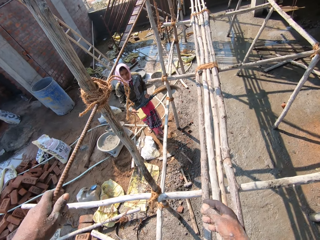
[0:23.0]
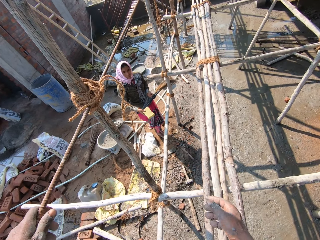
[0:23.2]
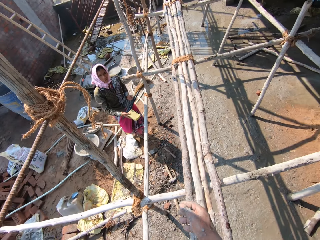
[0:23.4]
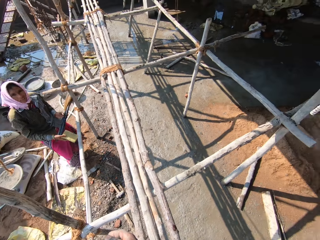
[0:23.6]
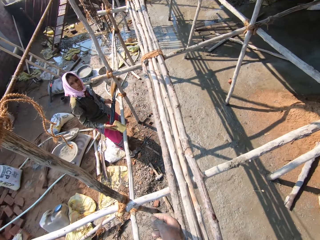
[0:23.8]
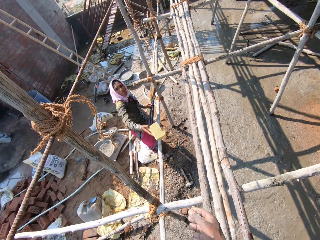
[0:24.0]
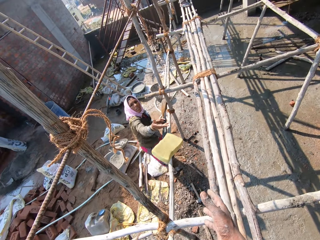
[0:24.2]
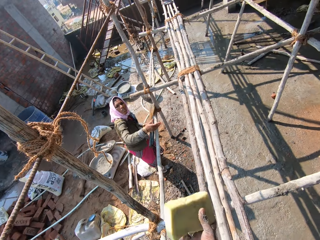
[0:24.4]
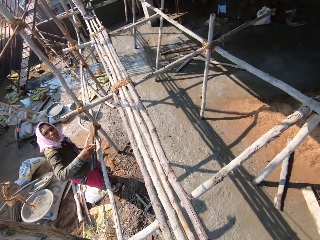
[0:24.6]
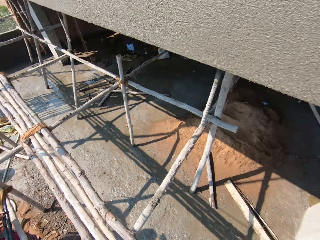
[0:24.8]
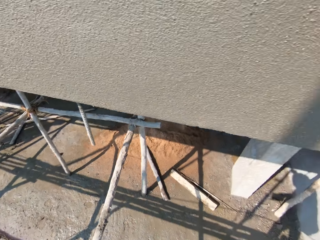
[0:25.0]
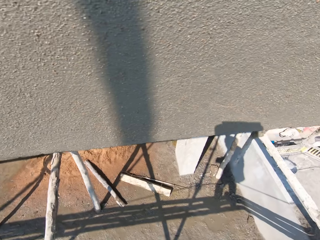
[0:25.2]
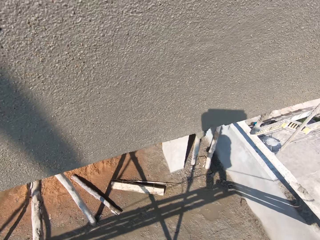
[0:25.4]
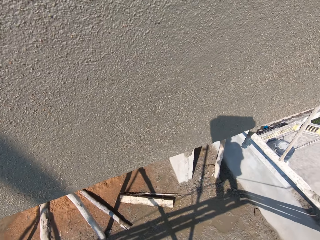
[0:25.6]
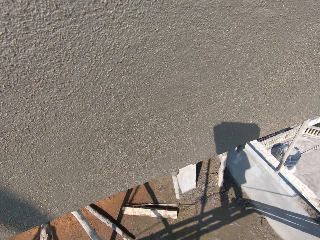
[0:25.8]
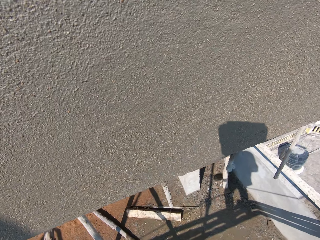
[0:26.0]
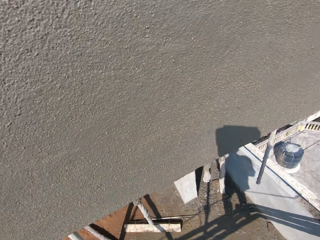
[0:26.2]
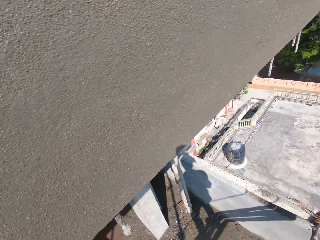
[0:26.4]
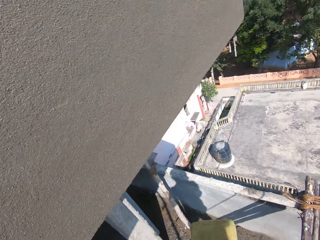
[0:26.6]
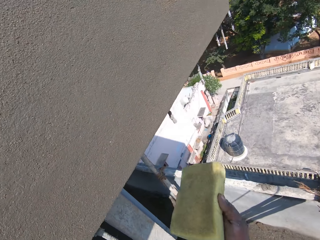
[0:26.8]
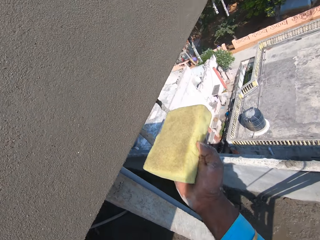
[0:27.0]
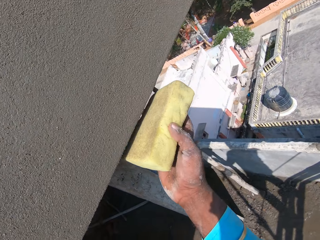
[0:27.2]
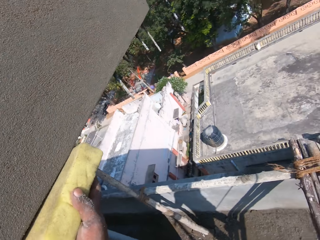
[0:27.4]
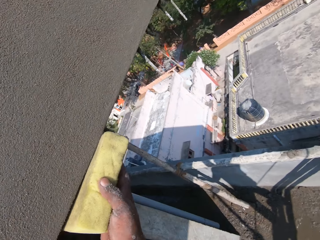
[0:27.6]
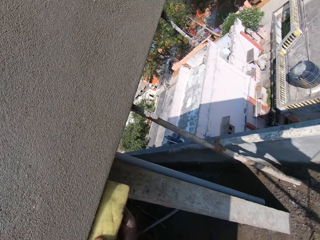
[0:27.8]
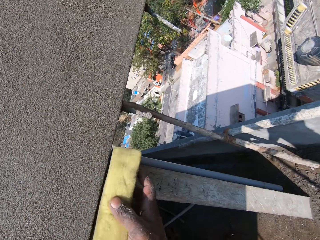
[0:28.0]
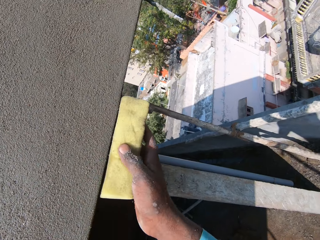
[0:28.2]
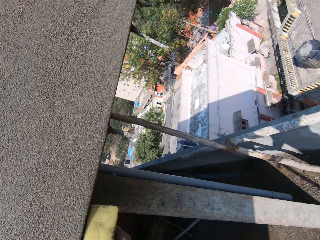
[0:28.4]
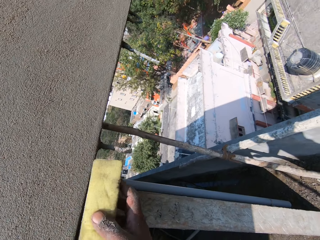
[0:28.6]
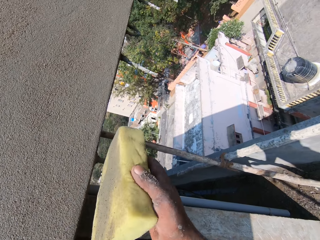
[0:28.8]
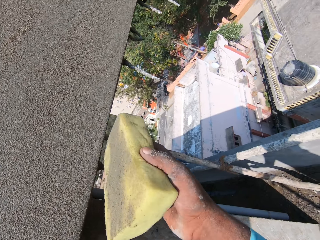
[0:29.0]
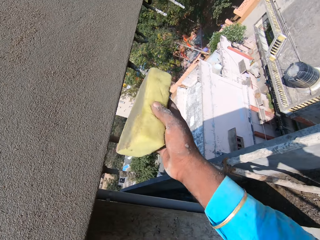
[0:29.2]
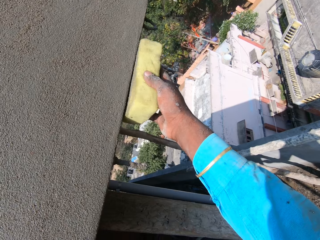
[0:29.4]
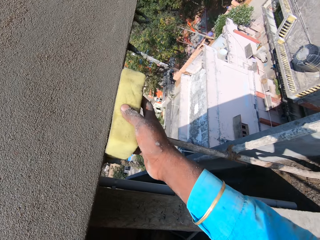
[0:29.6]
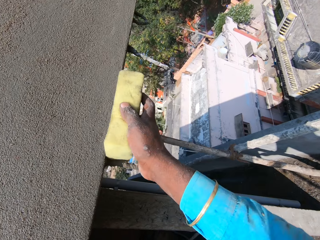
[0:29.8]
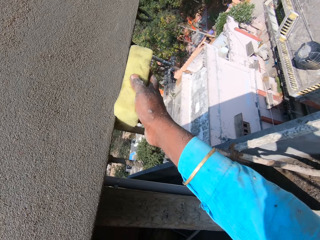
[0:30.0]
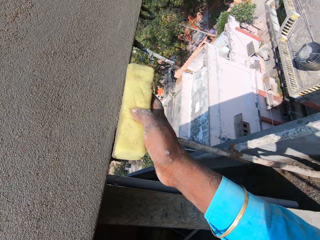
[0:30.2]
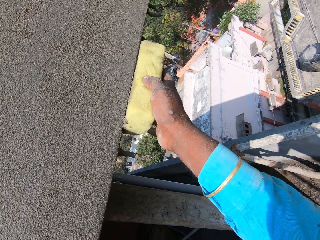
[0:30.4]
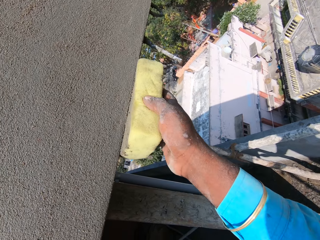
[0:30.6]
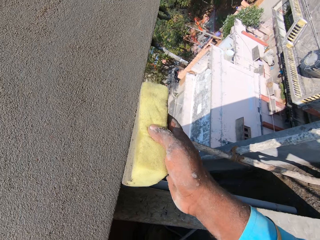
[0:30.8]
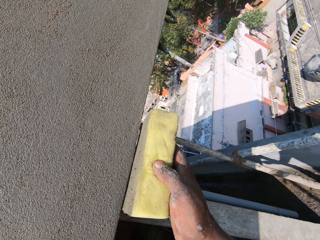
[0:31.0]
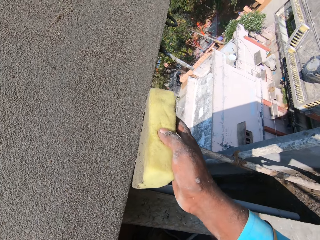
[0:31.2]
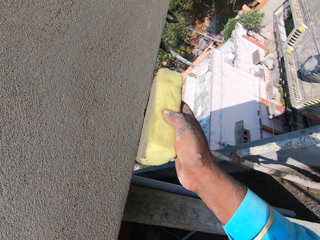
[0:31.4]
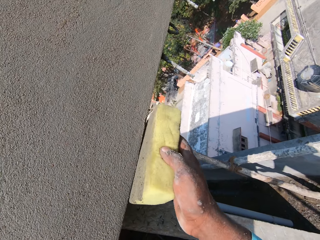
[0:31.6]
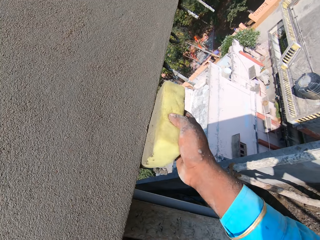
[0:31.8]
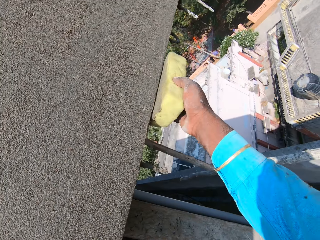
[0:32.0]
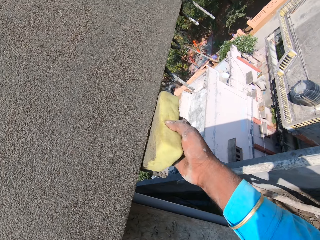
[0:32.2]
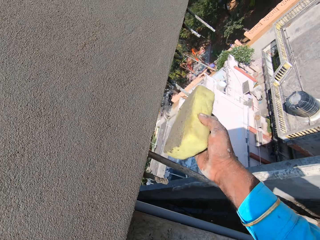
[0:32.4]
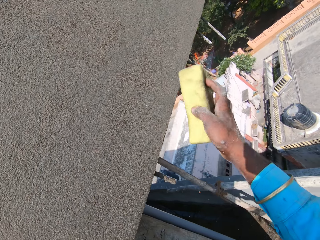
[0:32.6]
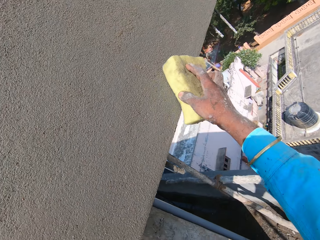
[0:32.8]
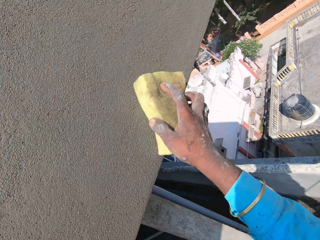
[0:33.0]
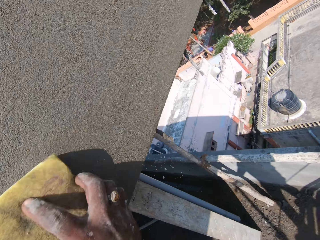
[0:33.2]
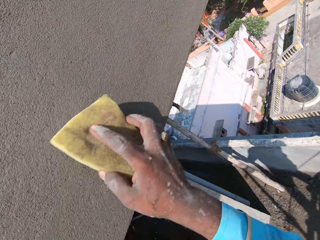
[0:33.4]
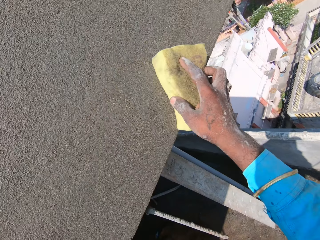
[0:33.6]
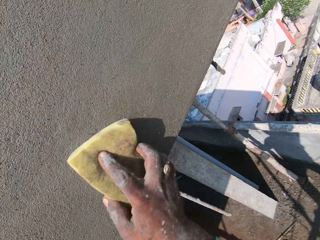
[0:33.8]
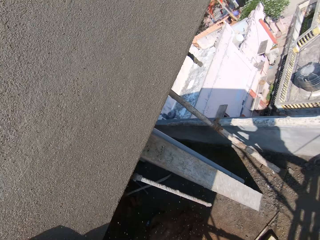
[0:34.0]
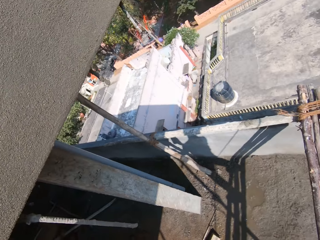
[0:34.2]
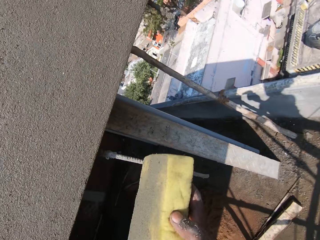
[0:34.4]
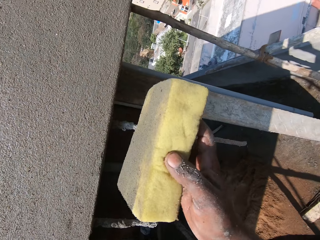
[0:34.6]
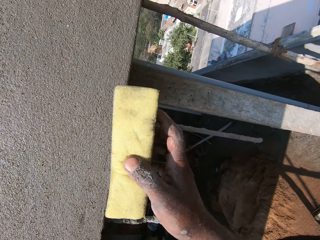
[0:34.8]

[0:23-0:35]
A lady gives a sponge to the camera wearer. The camera wearer takes the sponge from the lady. They wipe the wall with the sponge. They smoothen the wall with the sponge.

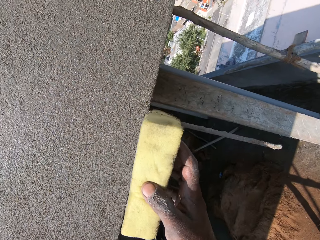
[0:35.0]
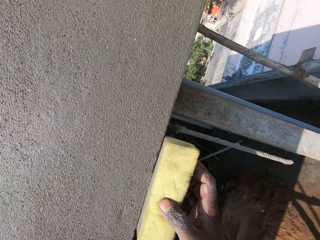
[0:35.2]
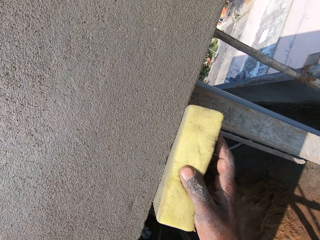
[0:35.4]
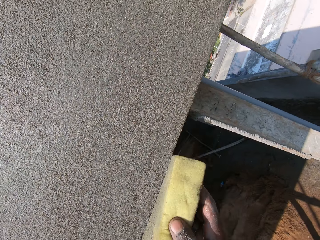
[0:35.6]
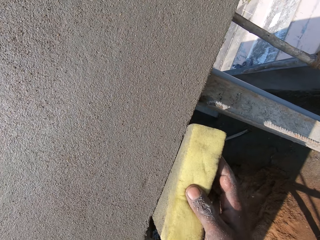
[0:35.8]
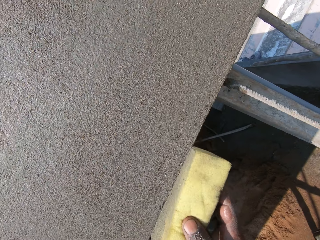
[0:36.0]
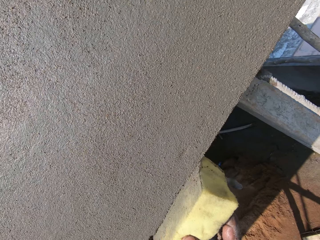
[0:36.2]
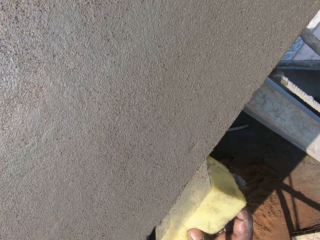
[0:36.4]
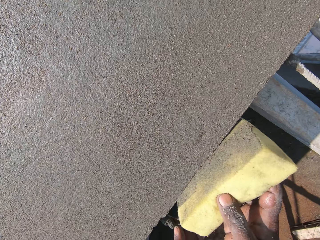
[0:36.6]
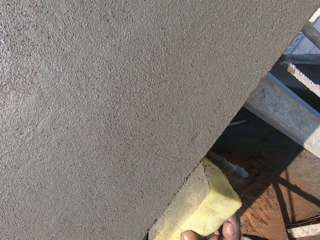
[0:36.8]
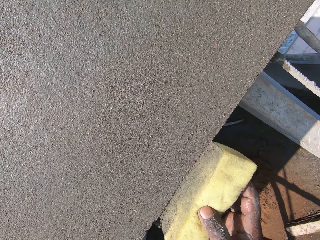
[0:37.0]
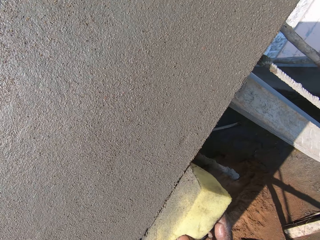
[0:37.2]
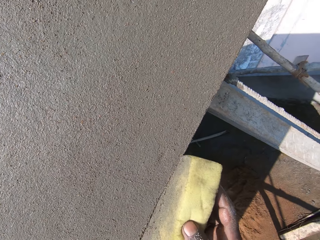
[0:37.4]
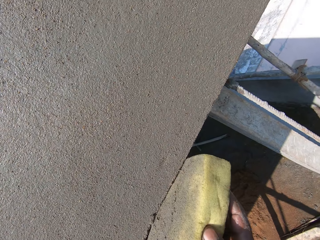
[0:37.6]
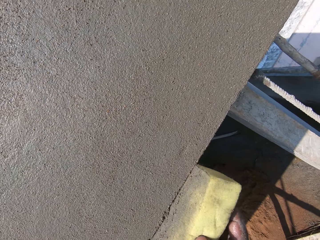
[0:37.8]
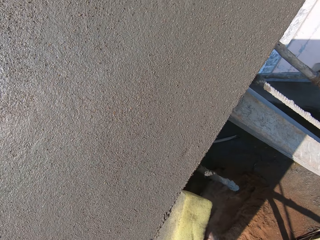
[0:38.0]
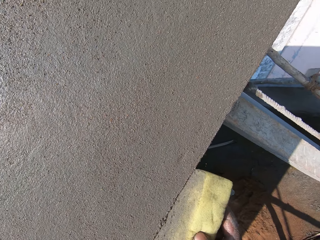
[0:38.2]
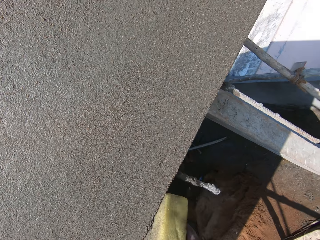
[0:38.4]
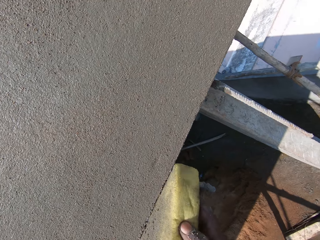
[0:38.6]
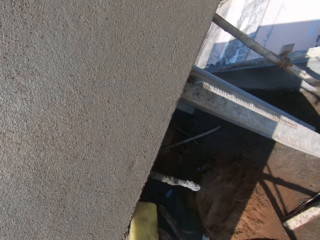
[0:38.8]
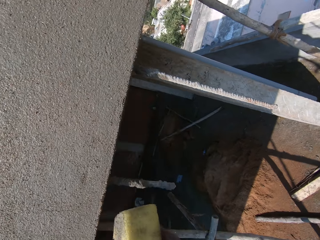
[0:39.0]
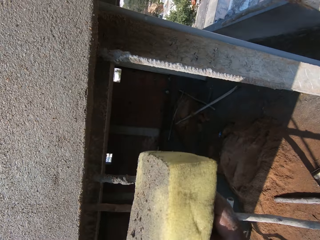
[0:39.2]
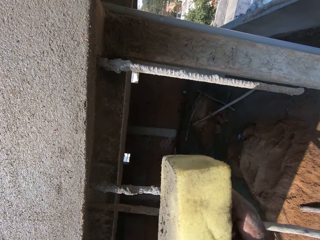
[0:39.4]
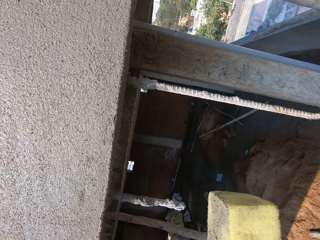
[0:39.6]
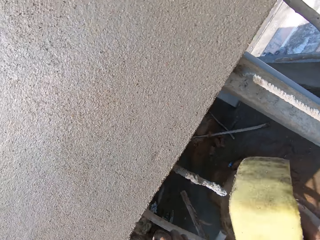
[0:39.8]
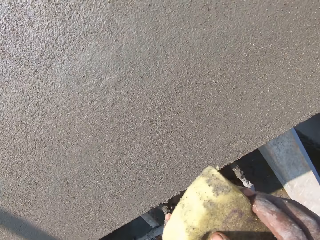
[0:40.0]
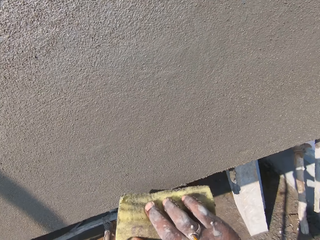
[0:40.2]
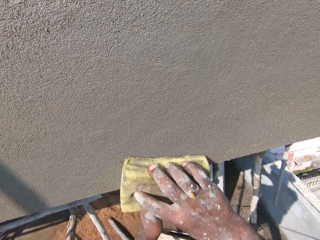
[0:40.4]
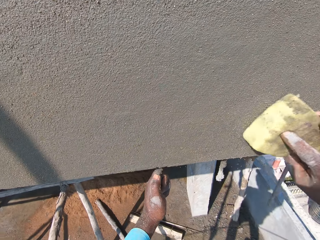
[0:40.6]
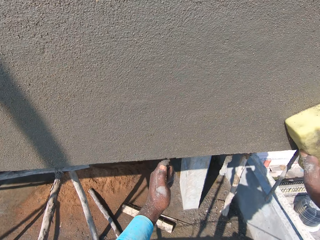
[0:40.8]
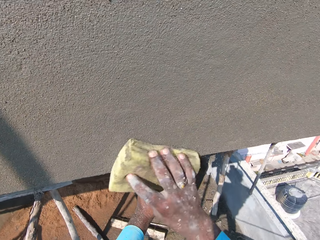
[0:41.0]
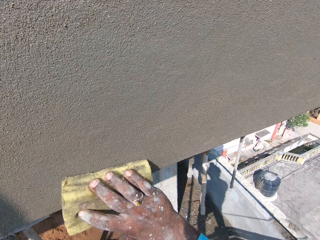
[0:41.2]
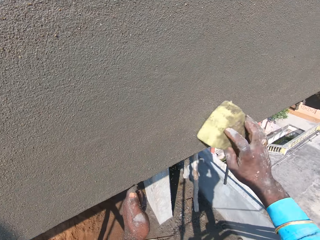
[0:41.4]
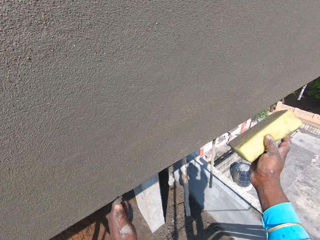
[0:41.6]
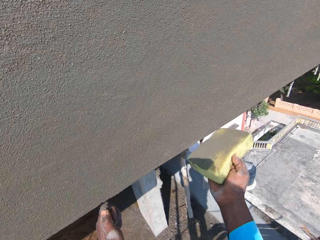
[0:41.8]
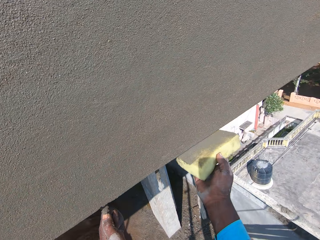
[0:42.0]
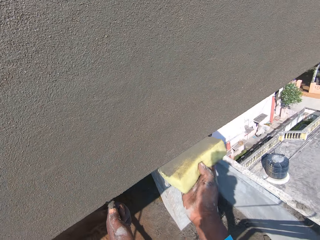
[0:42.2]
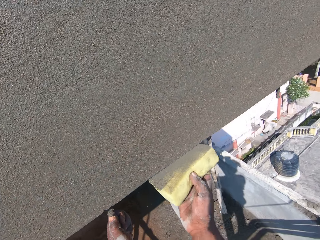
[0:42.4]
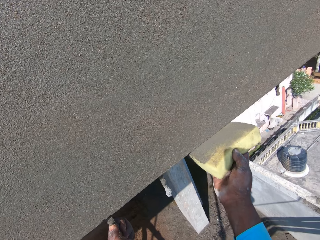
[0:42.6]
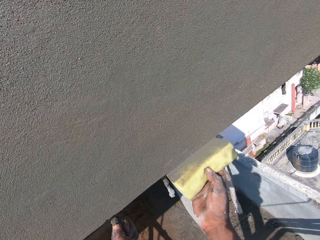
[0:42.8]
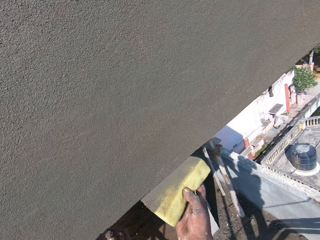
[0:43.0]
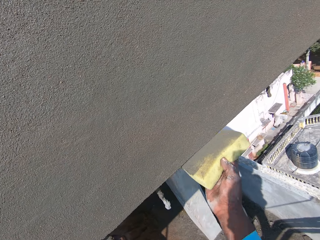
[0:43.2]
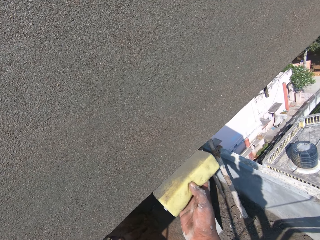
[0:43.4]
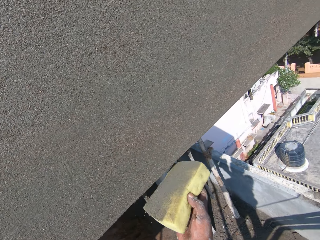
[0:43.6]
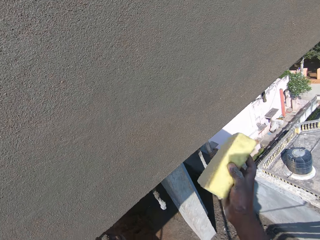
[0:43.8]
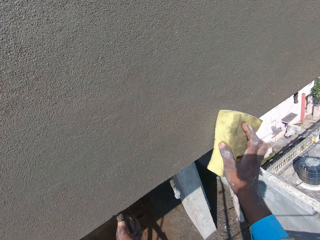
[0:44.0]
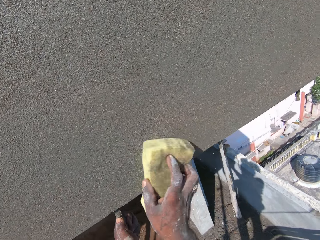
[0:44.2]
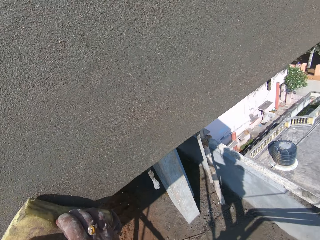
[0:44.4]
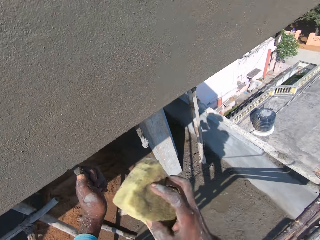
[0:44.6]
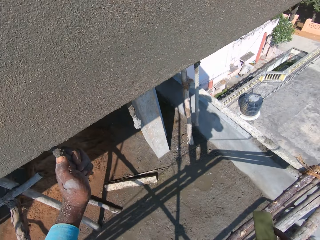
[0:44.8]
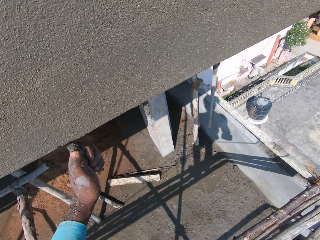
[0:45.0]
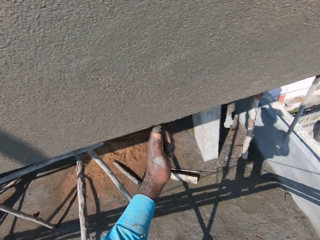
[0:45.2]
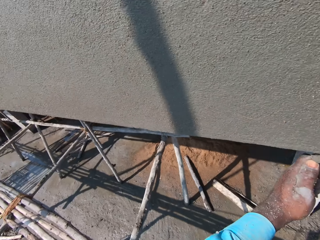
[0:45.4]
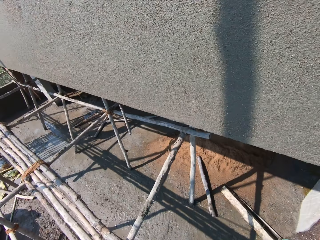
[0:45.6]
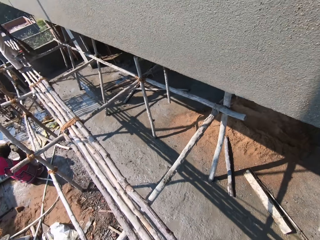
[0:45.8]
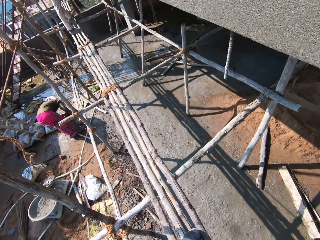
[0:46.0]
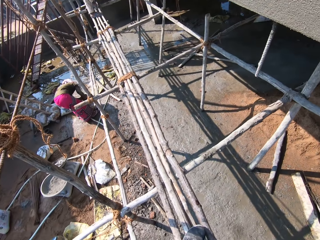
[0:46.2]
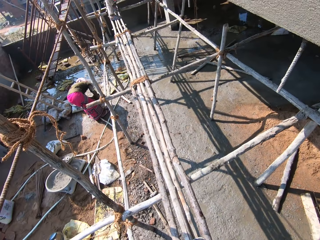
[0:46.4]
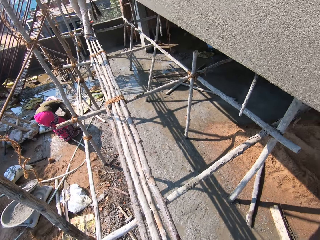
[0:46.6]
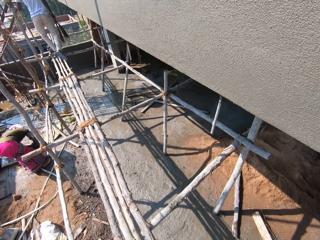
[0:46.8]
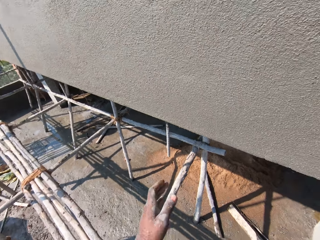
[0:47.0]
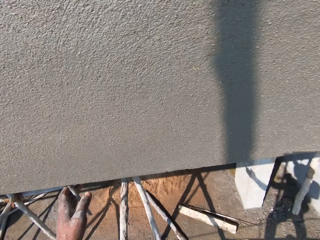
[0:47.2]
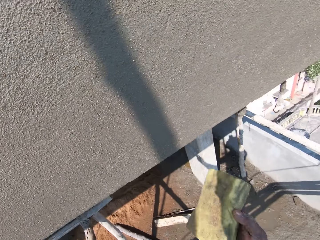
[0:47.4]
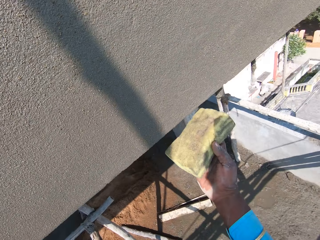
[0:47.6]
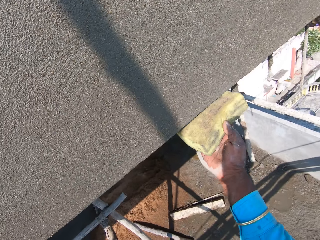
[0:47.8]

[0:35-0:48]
The camera wearer looks around.
